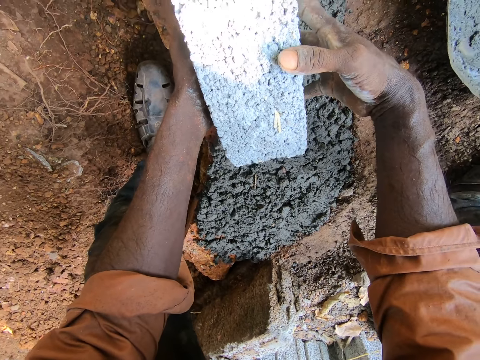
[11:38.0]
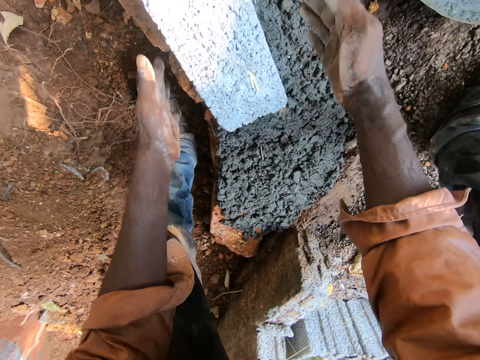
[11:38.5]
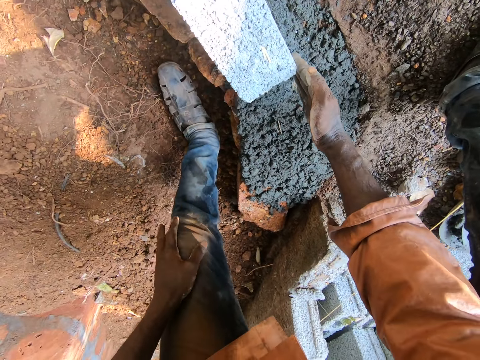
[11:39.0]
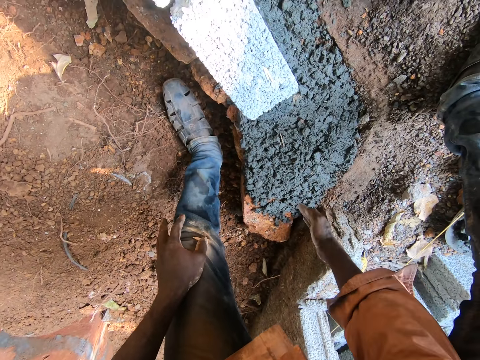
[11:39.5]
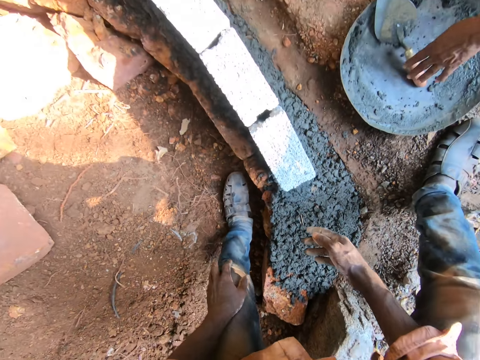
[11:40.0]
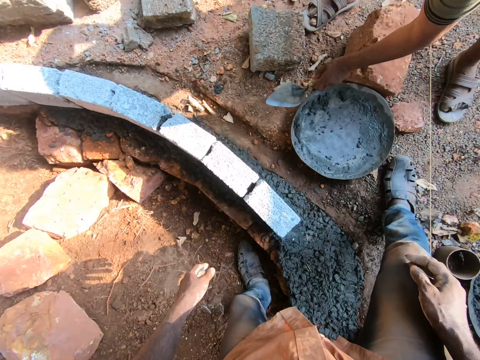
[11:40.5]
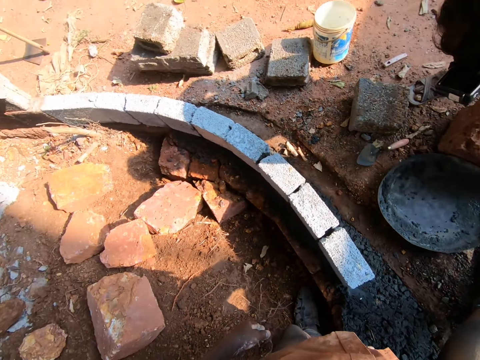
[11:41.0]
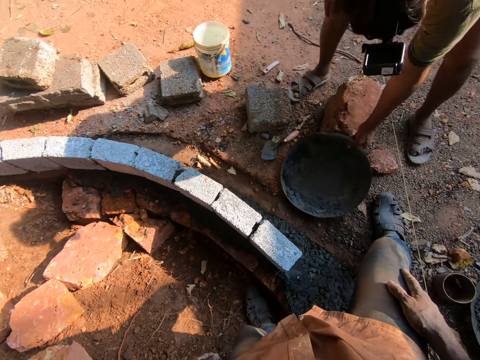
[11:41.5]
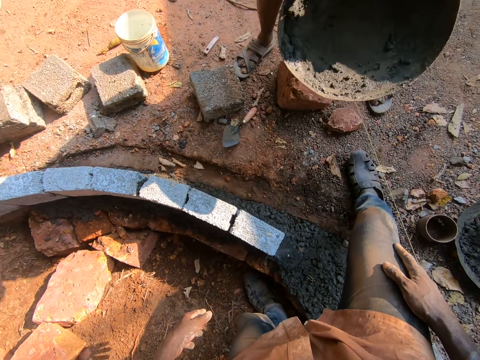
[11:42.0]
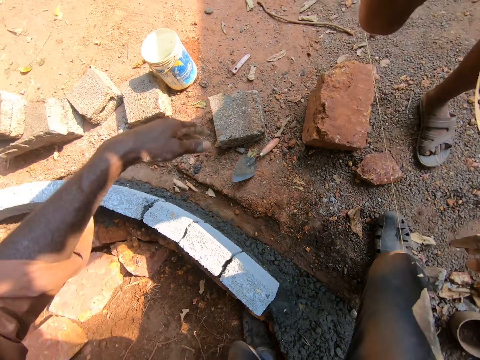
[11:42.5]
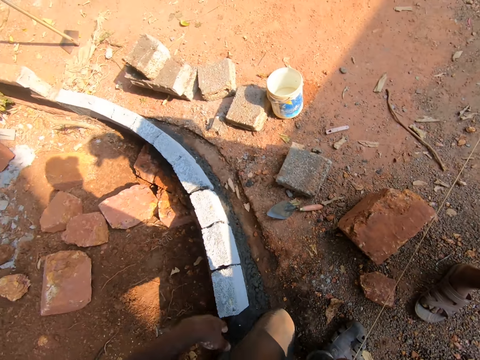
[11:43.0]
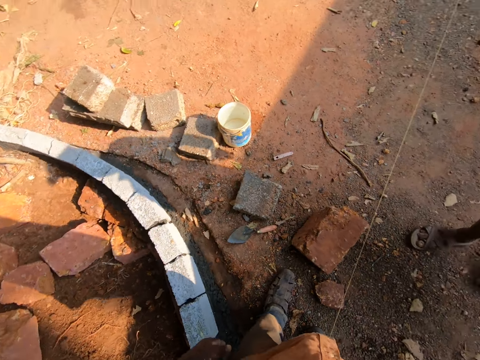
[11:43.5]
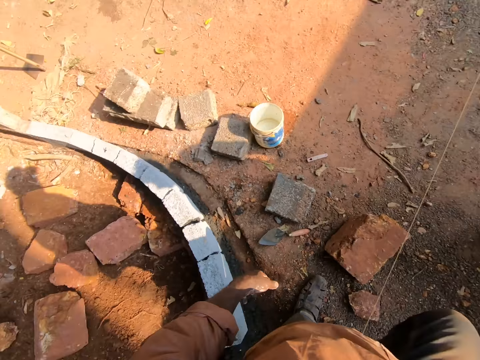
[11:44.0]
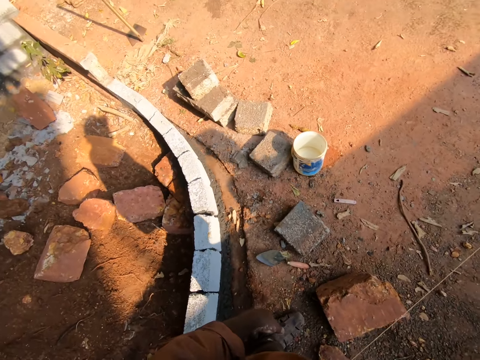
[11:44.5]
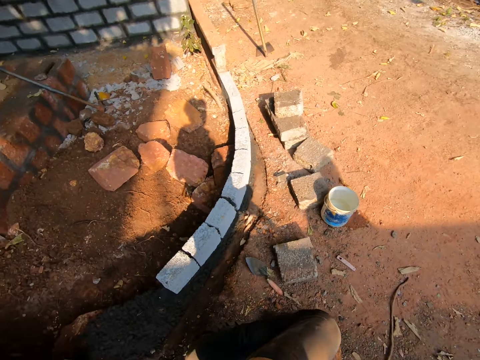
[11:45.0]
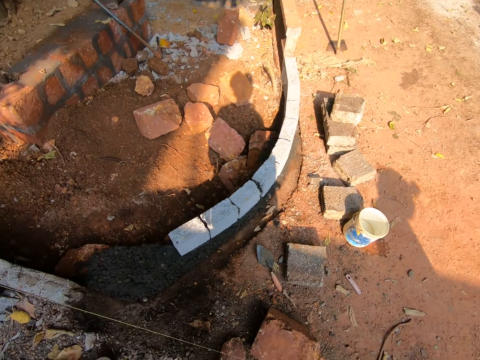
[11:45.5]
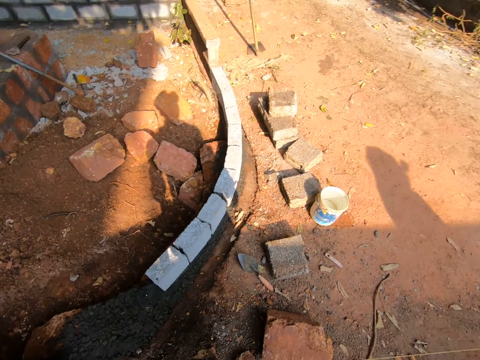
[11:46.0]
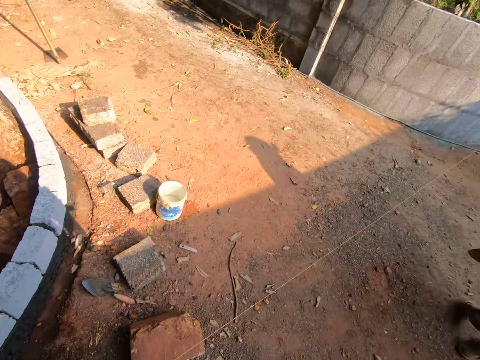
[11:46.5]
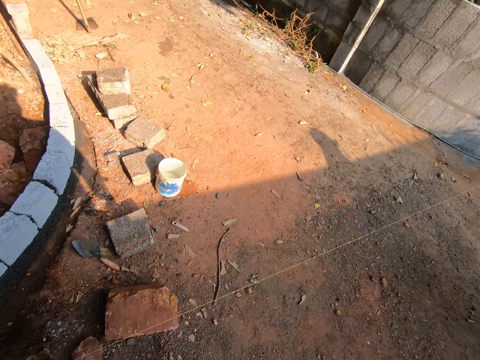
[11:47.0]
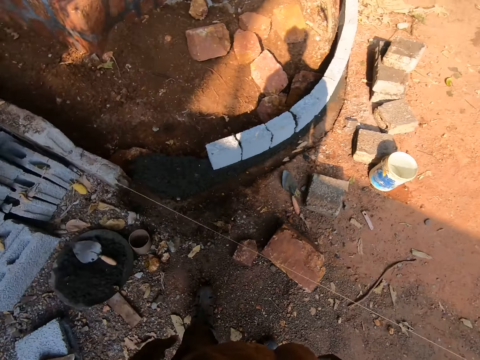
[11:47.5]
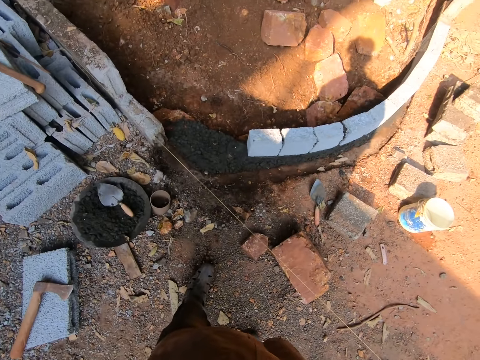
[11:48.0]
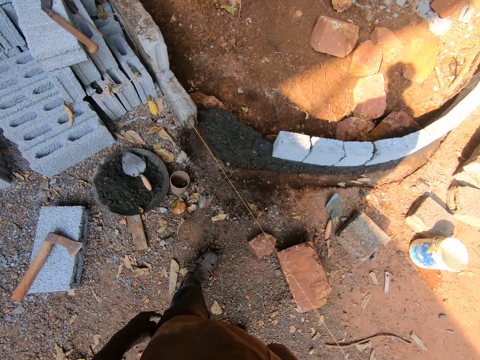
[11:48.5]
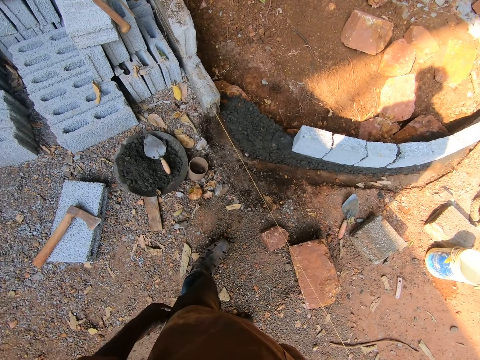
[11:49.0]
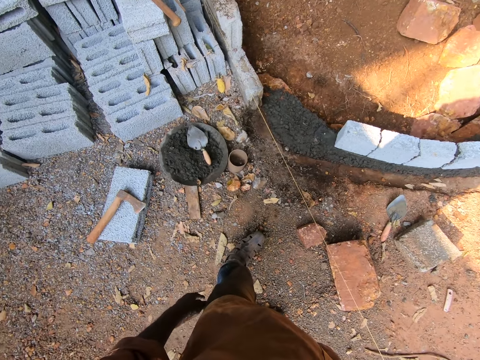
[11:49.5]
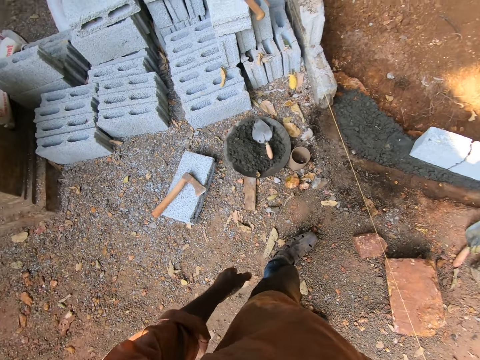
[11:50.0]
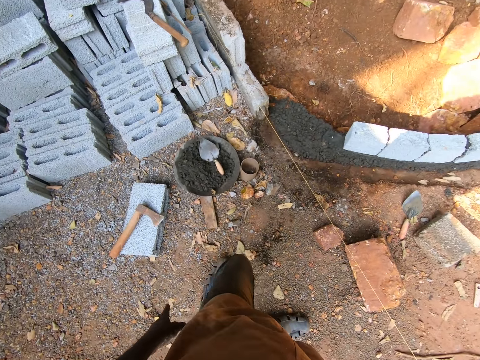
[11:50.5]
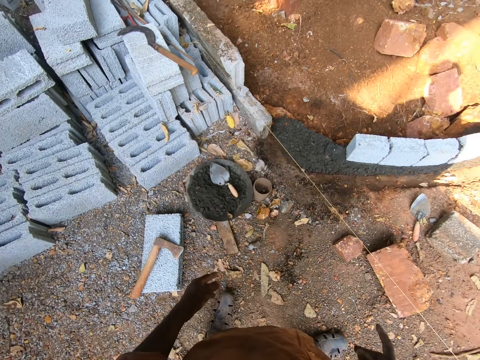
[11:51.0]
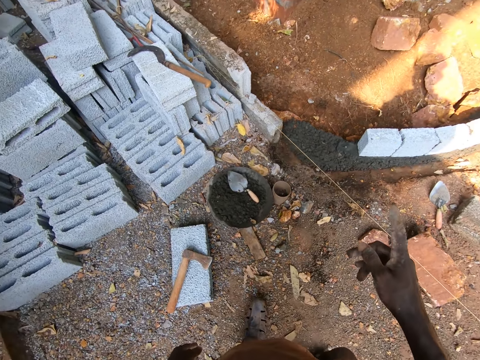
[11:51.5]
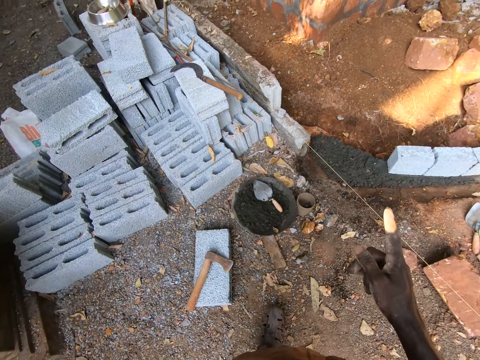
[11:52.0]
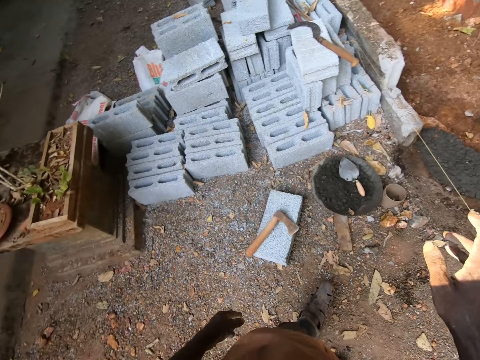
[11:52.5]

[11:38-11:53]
A man picks up the trowel. The camera wearer puts the trowel on the ground. The man picks up the iron tasla. The camera wearer looks around the construction site.

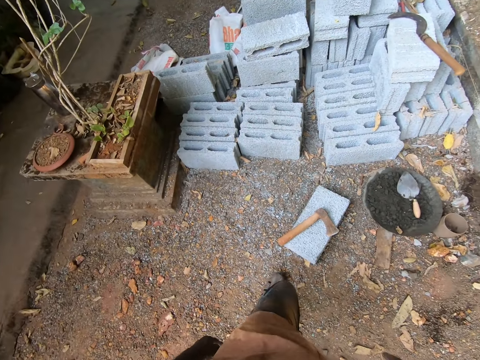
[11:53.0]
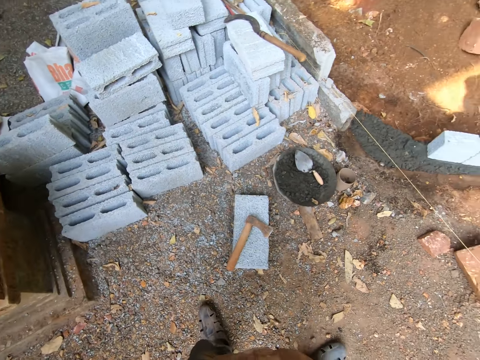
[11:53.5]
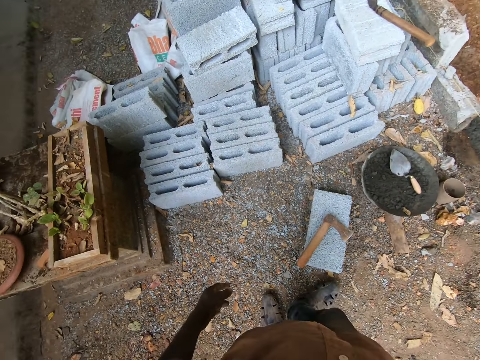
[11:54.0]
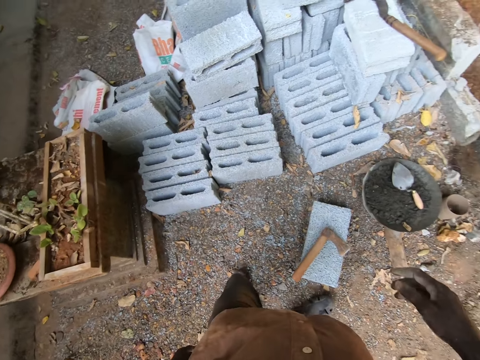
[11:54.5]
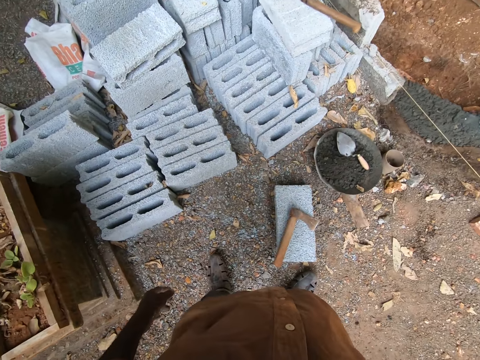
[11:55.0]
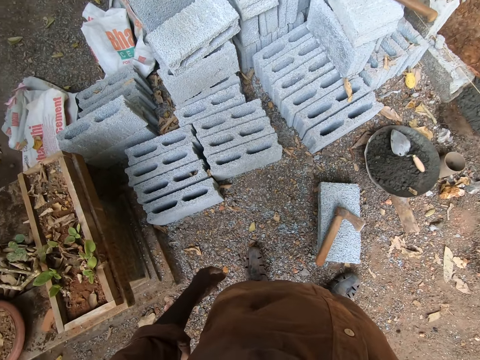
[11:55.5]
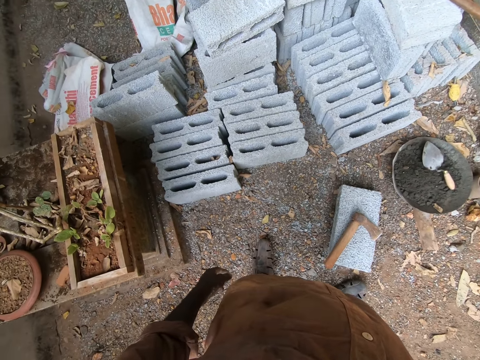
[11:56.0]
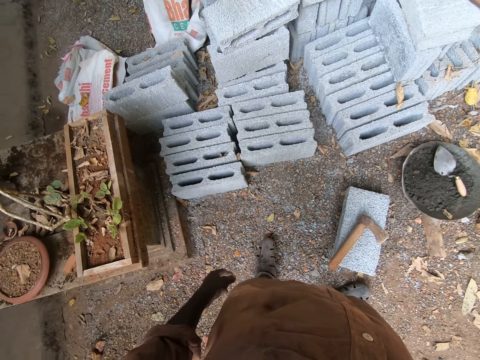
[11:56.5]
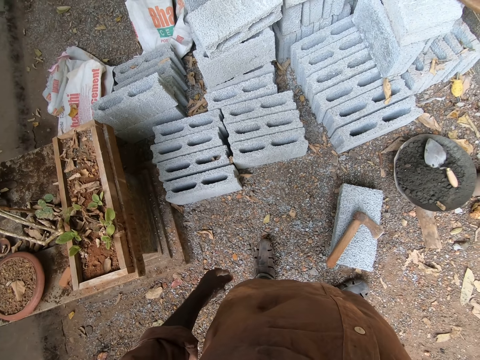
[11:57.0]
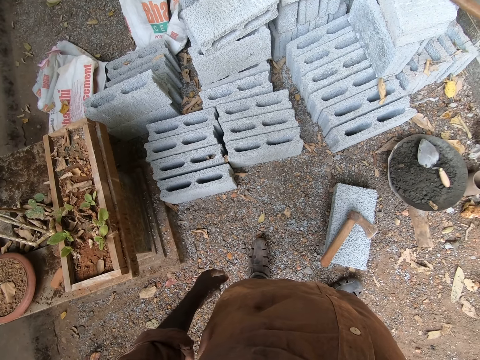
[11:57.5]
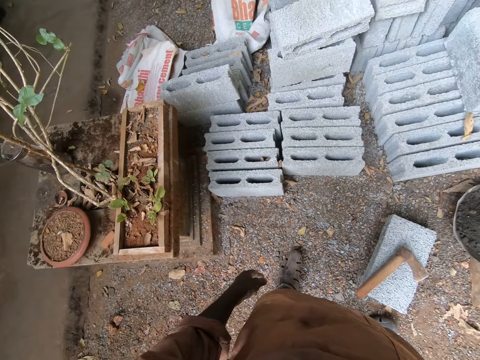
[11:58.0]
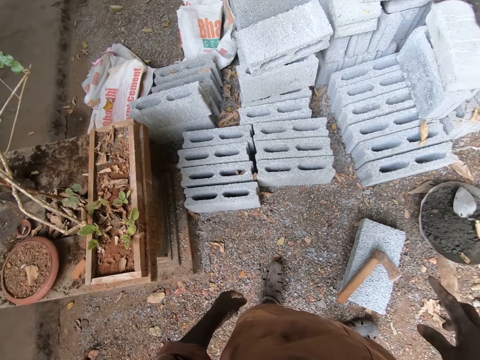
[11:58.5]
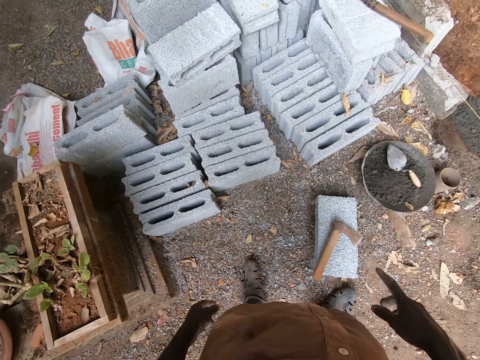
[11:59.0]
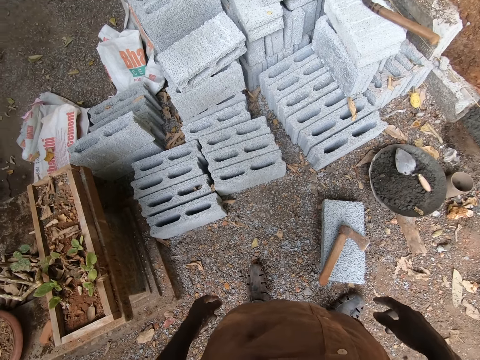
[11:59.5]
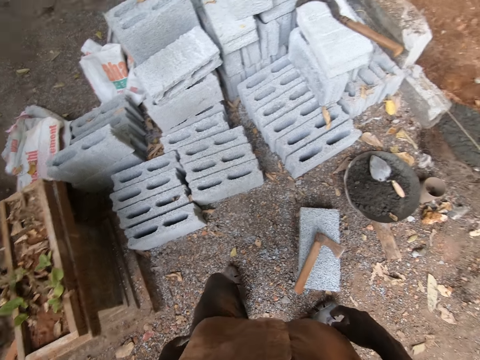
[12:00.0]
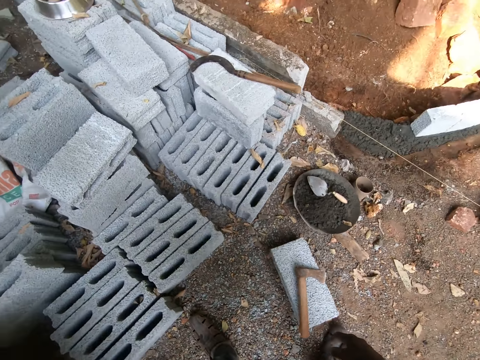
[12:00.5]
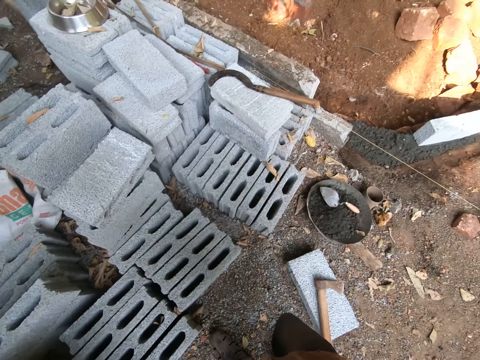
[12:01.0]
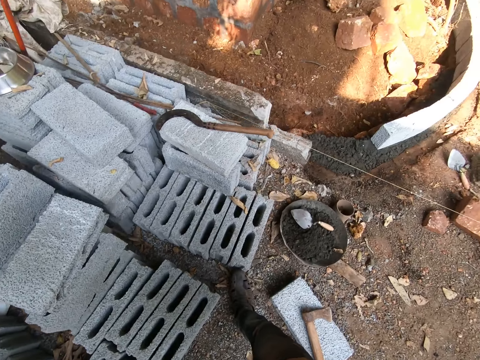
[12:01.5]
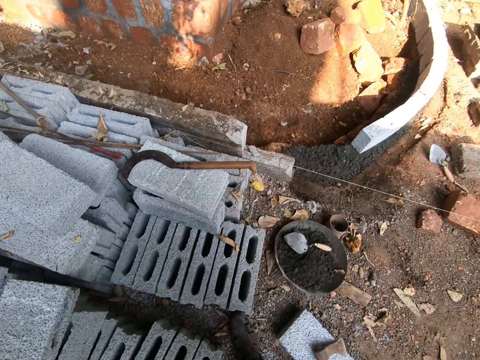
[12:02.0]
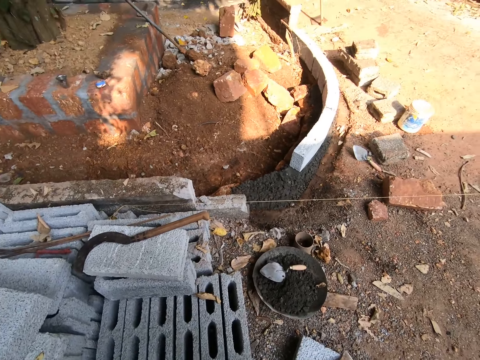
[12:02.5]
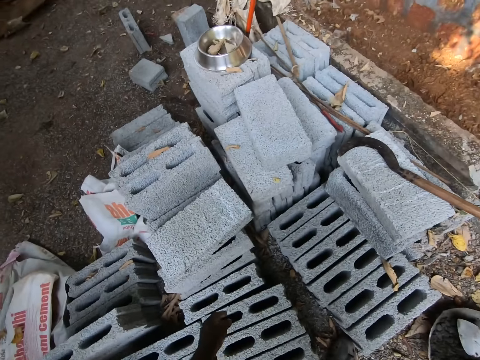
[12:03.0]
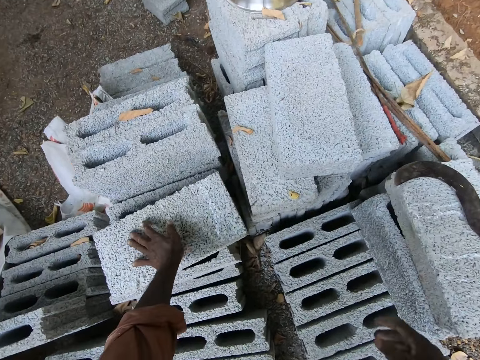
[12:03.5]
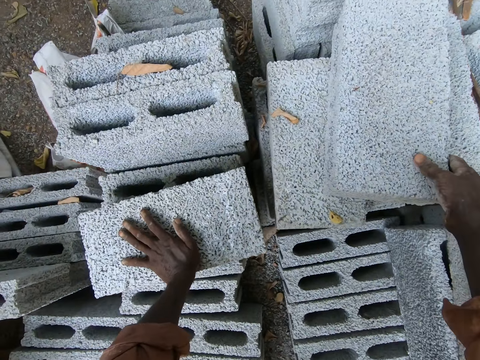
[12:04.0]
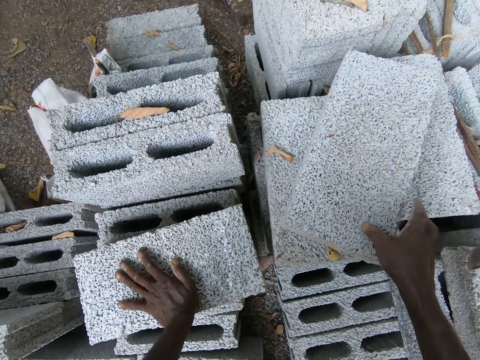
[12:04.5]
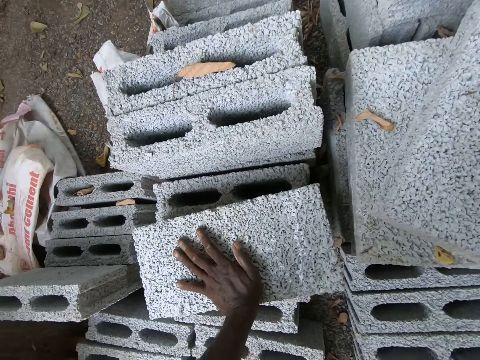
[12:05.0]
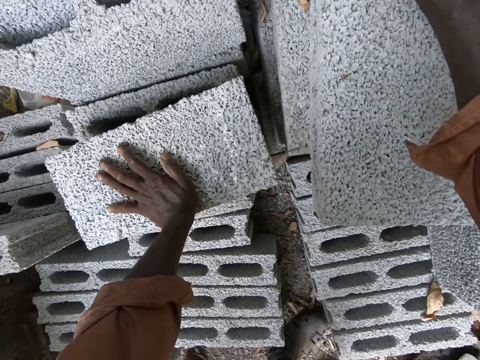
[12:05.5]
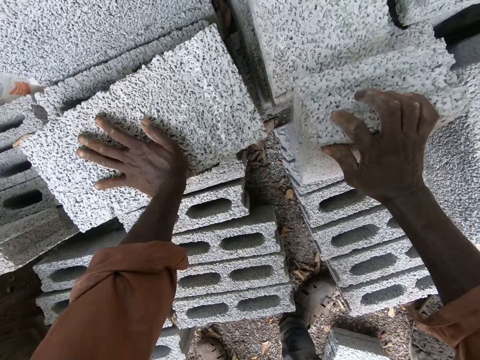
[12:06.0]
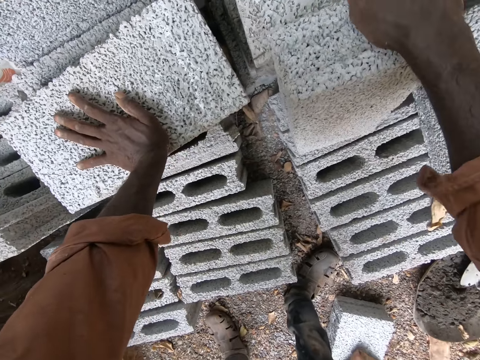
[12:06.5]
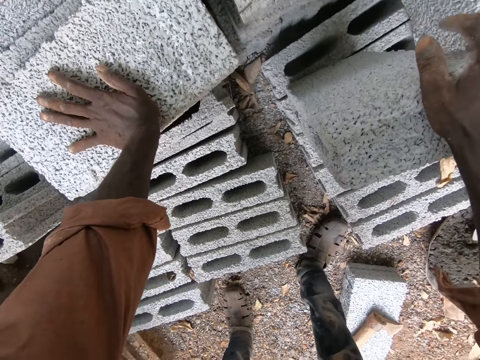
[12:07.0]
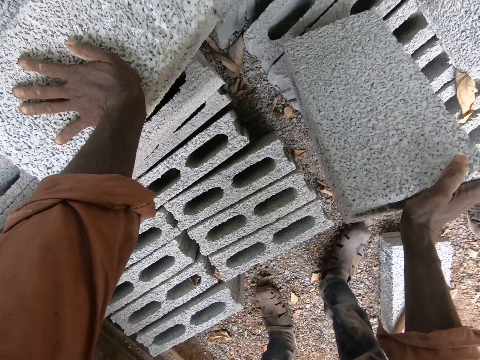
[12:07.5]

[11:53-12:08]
The camera wearer takes a brick.
